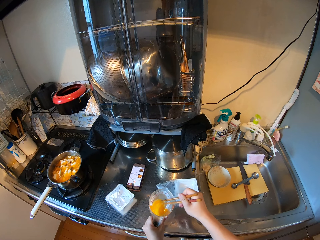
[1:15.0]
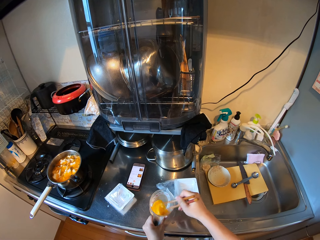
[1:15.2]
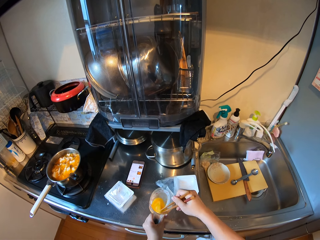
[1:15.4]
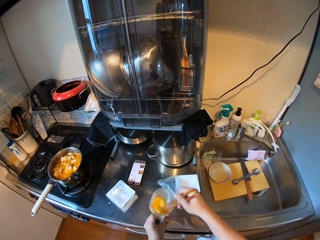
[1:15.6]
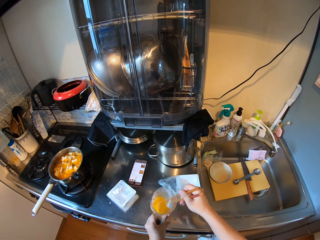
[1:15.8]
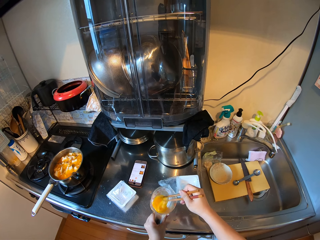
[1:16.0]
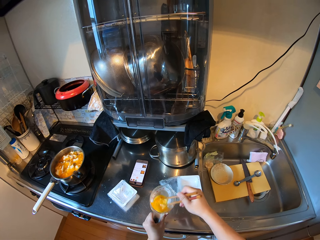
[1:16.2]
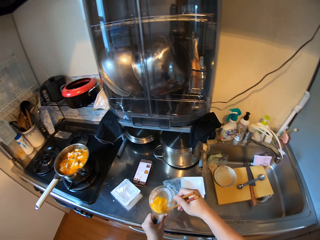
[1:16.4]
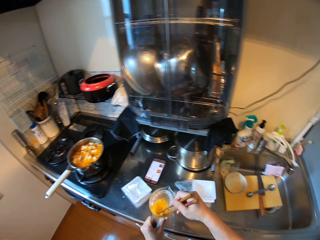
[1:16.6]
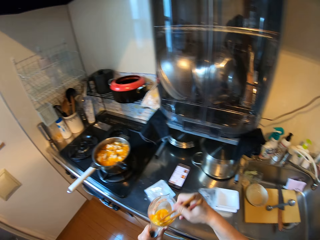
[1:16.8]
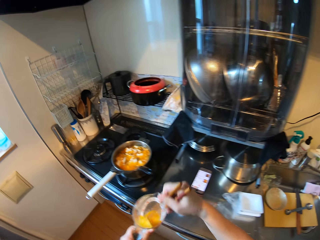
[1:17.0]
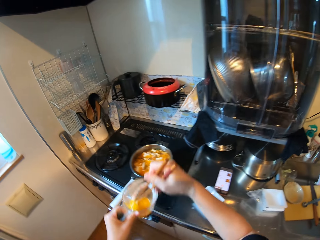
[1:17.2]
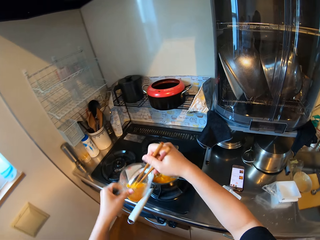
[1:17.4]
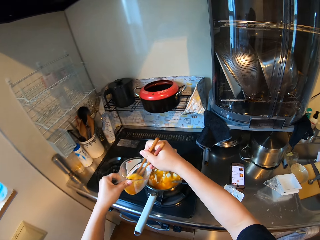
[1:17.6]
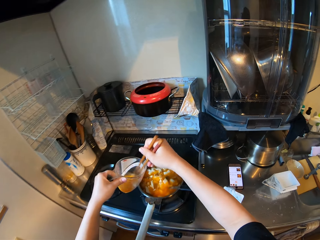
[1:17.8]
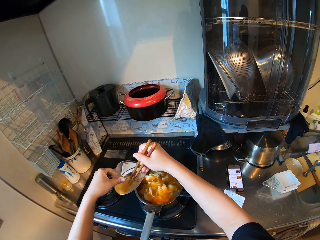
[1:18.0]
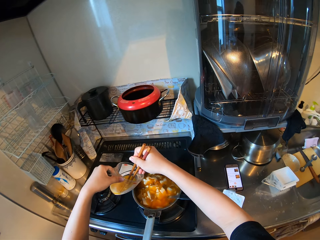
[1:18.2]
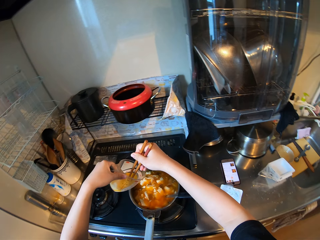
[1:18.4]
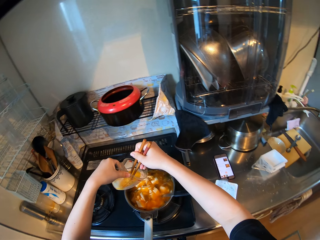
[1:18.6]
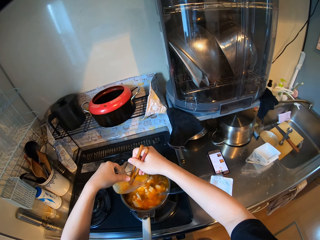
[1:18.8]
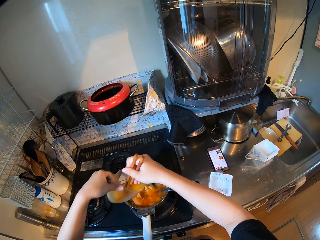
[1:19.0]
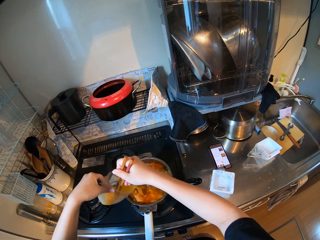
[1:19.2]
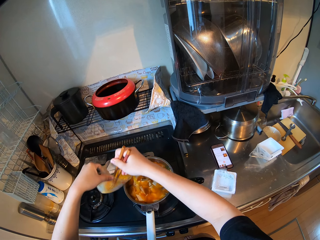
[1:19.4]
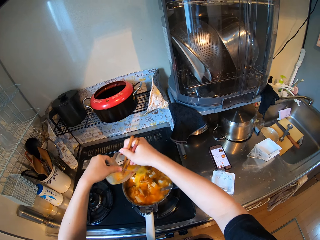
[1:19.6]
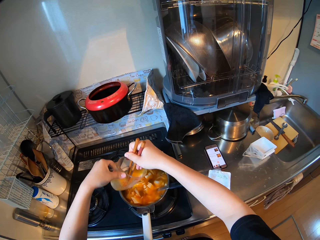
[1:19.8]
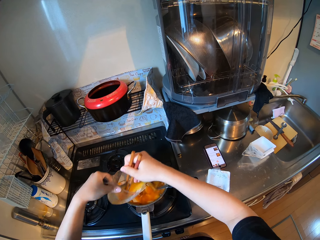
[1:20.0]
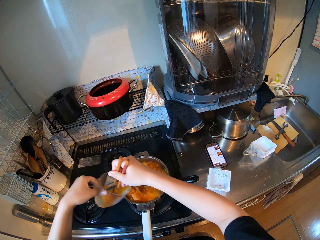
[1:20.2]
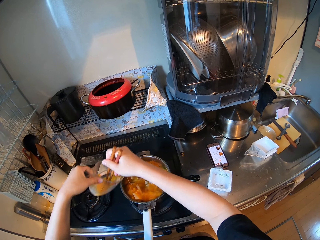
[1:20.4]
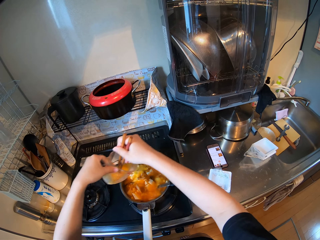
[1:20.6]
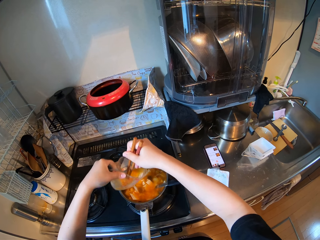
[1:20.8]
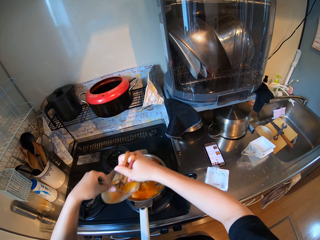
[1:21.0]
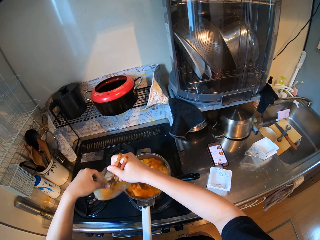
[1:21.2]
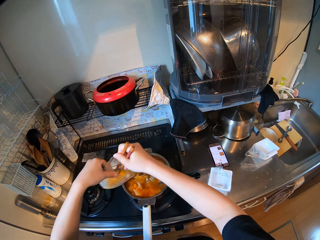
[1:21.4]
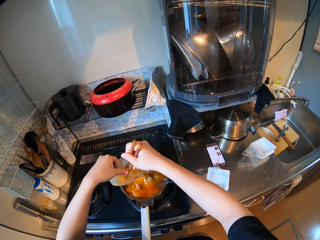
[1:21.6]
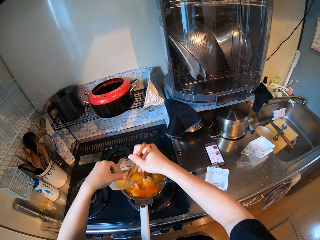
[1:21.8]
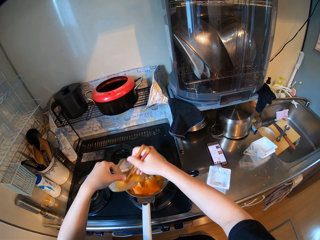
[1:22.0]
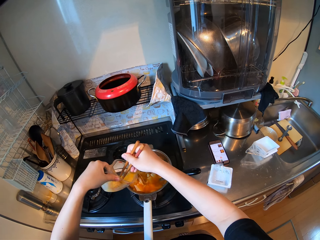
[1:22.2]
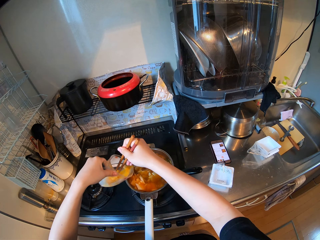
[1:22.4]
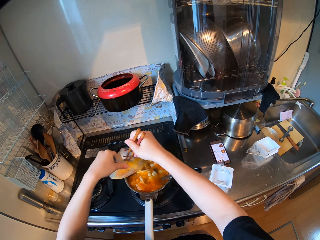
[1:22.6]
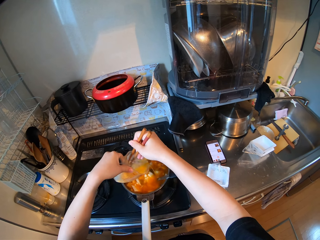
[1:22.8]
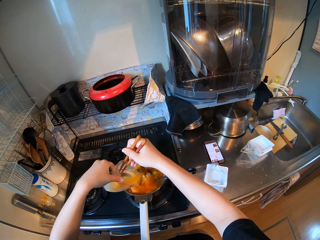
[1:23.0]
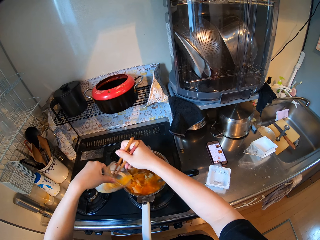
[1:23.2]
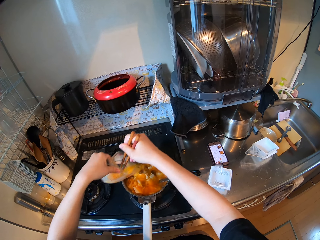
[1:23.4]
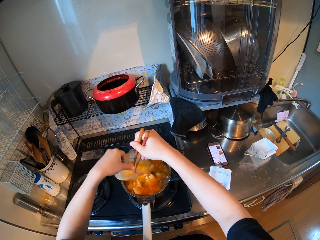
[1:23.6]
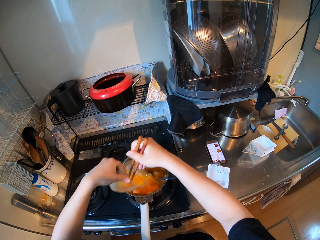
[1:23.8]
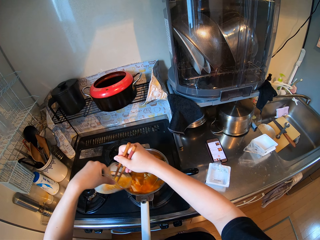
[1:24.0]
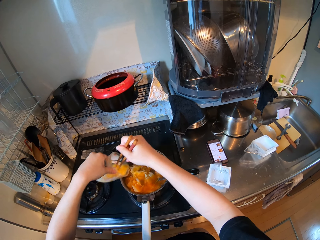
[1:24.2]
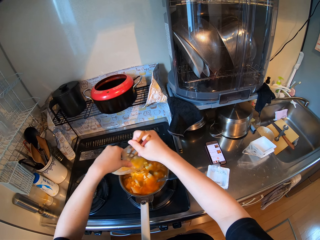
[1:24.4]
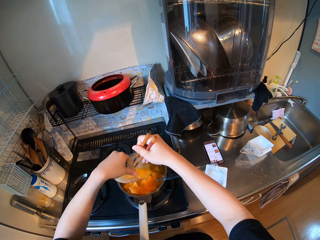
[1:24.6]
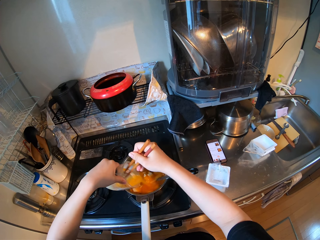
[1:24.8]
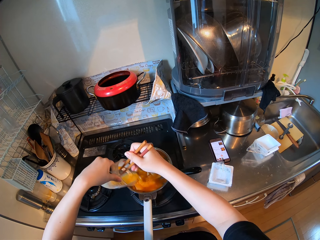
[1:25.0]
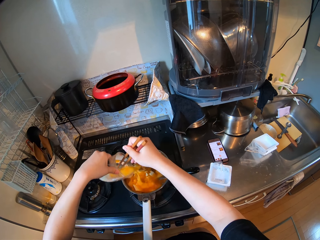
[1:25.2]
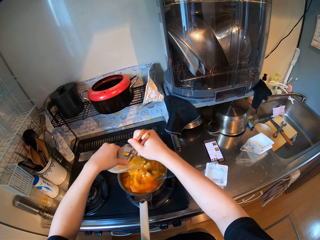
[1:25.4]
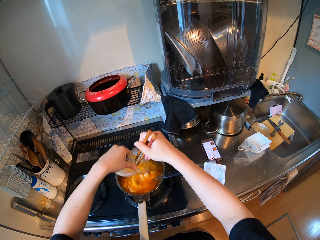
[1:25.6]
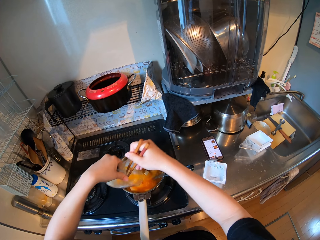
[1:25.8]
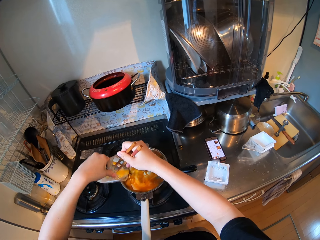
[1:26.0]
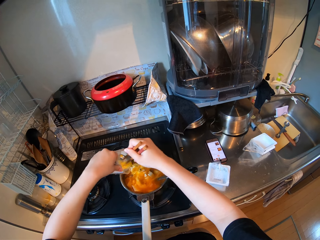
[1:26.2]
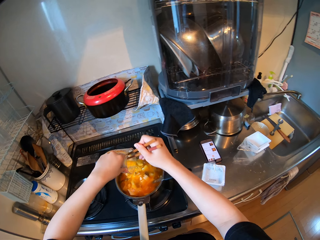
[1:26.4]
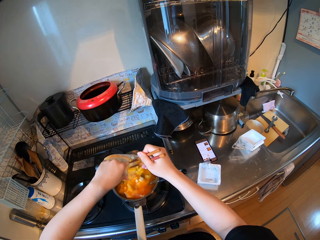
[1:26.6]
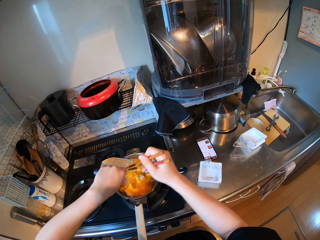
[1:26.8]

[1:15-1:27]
The camera wearer moves in the kitchen. They pour the egg inside the soup or stew. They beat an egg. They pour the egg in the stew.

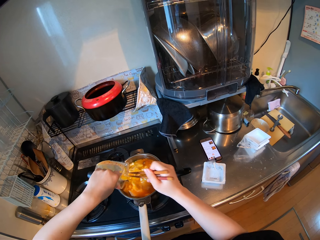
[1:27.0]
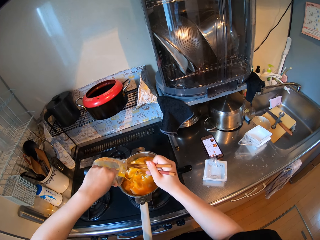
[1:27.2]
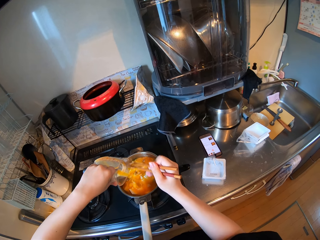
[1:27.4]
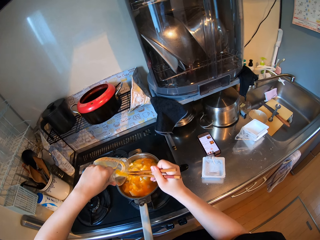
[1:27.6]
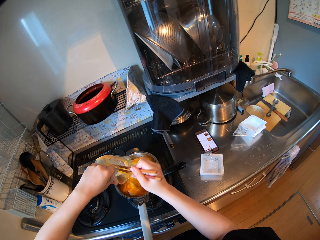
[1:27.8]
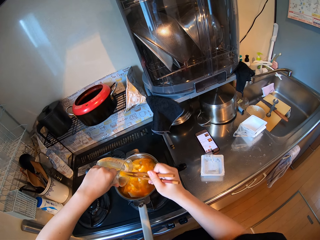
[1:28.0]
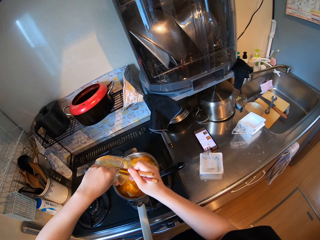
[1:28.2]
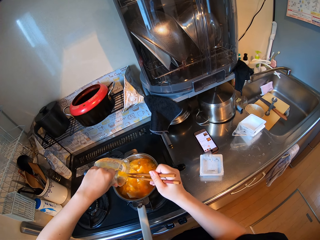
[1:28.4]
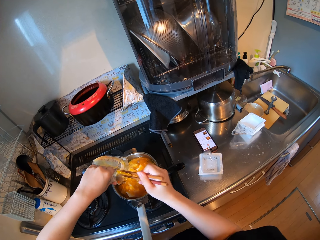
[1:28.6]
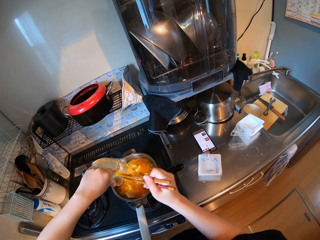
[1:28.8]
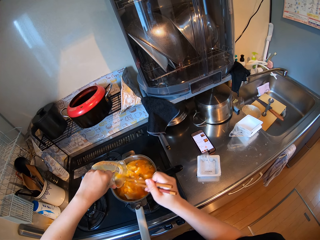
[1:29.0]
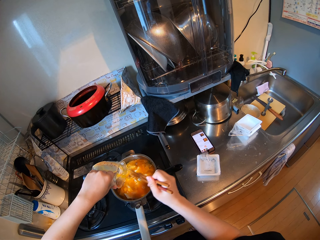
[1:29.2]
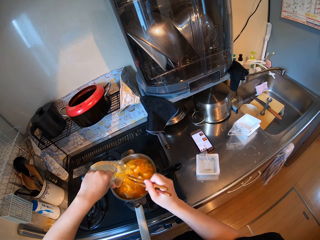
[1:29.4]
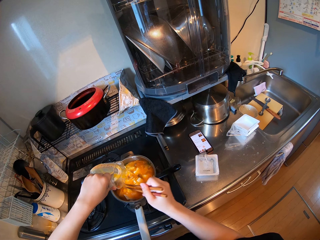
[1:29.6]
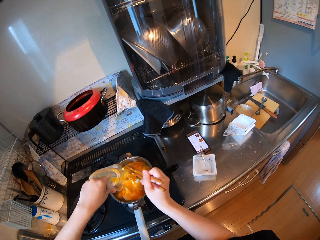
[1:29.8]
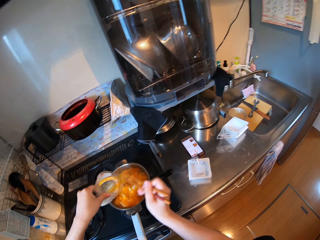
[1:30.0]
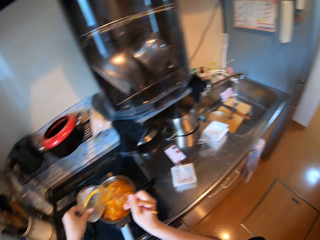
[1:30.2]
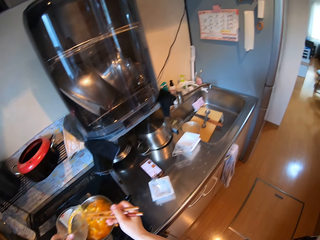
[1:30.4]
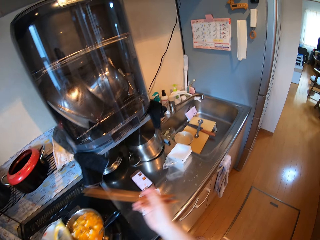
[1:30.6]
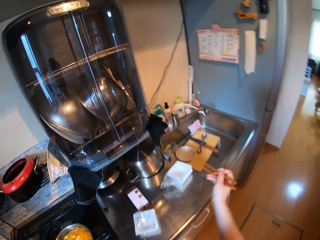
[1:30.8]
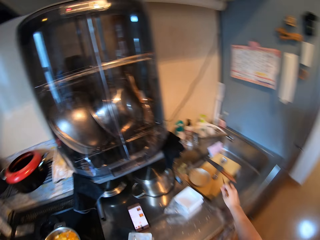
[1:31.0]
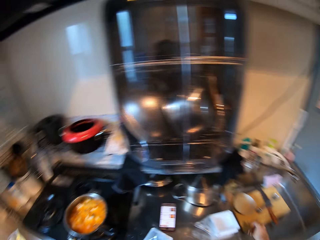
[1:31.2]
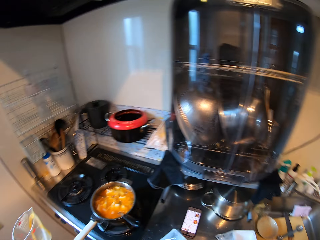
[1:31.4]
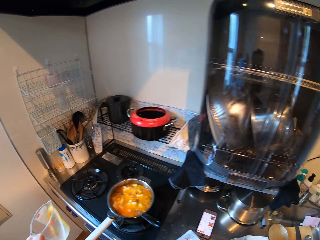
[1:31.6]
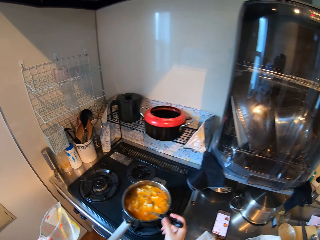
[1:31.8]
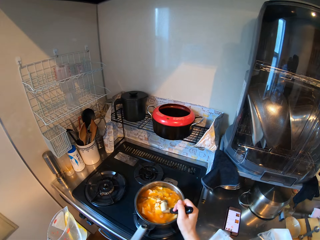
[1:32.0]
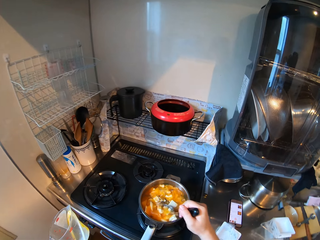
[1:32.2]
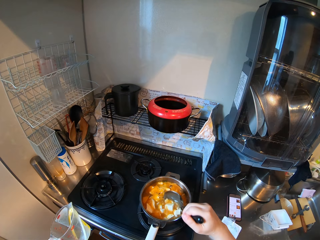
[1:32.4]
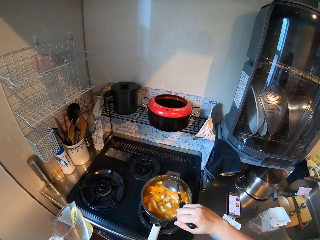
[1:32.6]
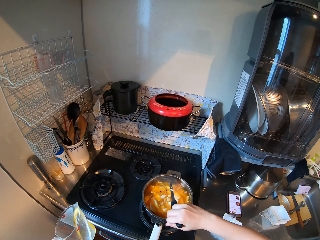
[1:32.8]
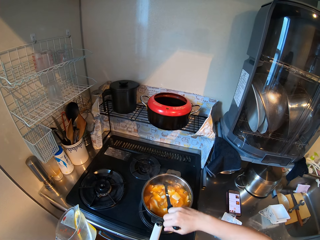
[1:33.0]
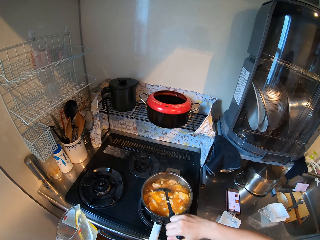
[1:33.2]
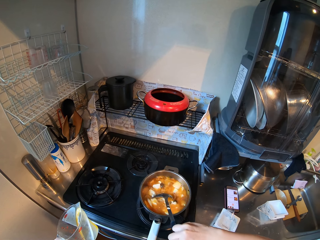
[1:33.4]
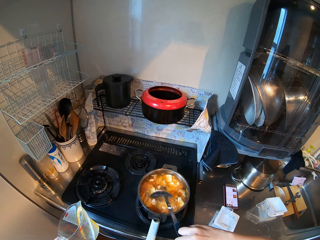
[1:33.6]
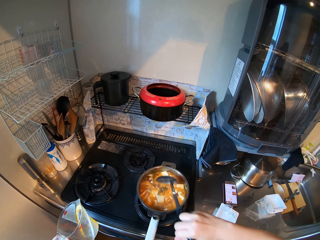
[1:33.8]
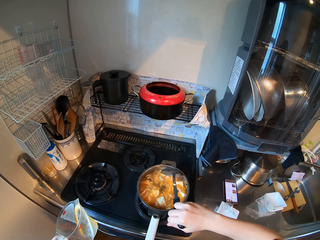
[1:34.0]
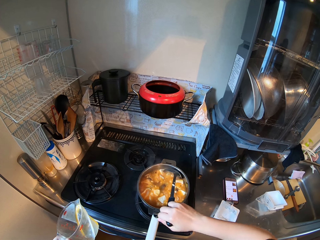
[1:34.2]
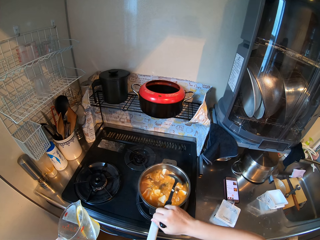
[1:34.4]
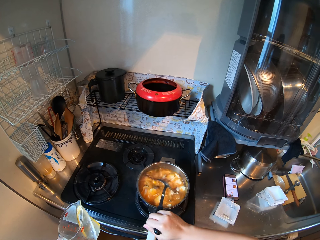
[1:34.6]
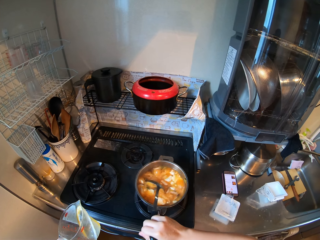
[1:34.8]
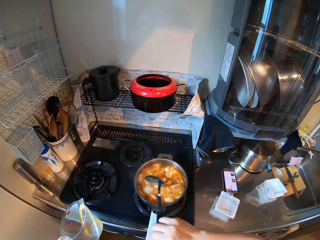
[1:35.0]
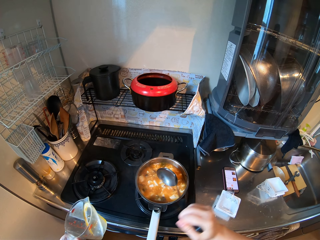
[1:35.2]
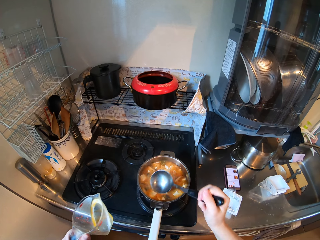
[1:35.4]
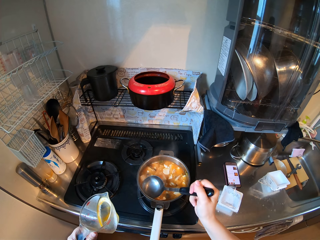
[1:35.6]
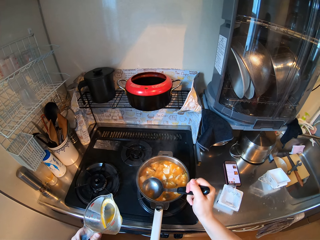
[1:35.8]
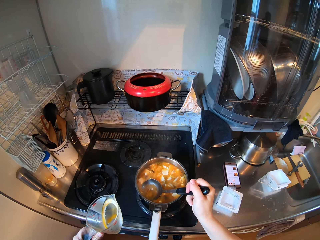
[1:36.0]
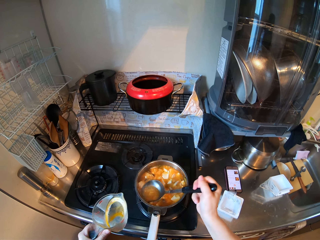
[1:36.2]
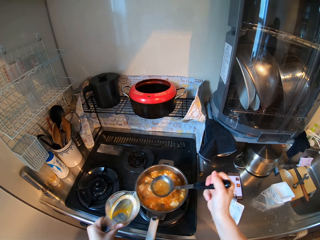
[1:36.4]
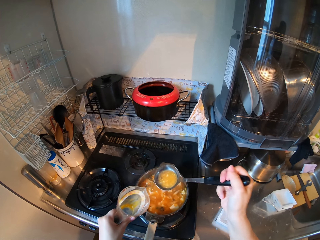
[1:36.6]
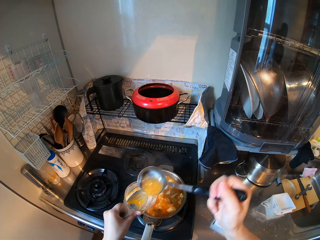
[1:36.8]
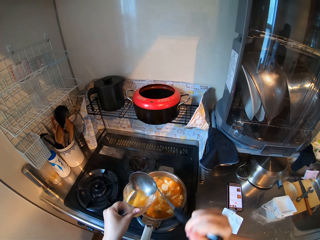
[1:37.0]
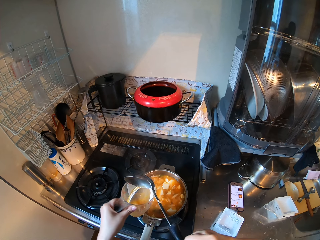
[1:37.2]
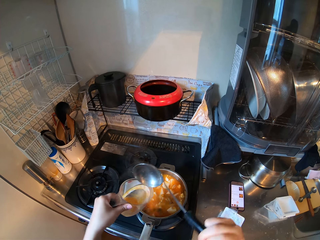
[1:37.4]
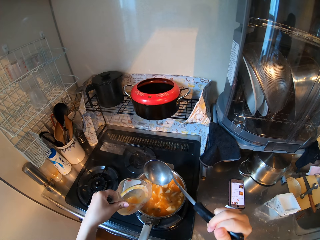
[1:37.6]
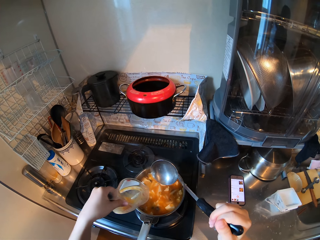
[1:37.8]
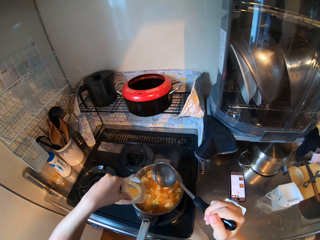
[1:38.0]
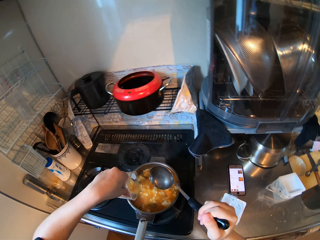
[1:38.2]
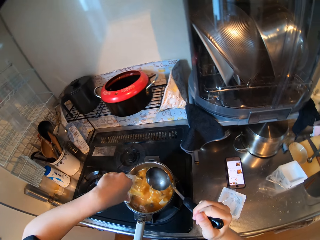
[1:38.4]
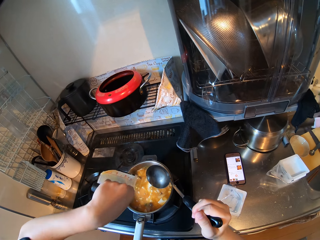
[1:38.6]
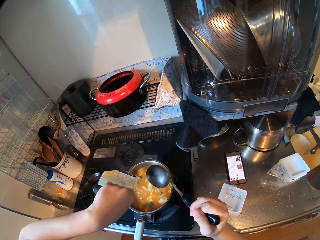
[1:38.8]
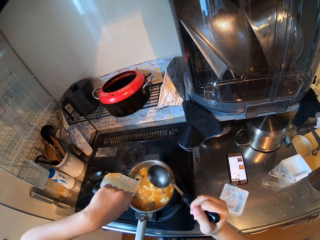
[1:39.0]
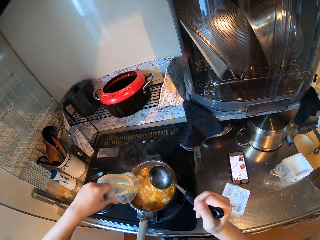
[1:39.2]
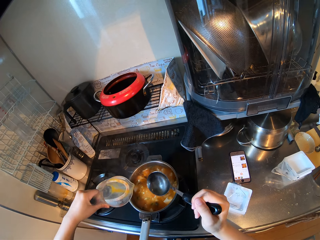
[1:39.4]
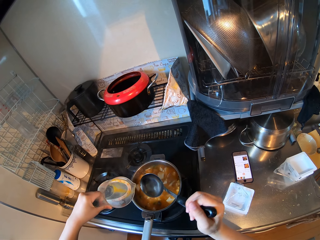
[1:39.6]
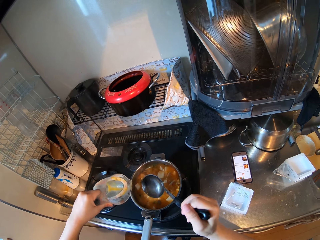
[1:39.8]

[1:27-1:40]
The camera wearer drops the chopsticks inside the kitchen basin sink. She holds a large spoon. She stirs the soup or stew inside the pot with the spoon. She holds the large spoon and stirs the stew. She holds the large spoon. She scoops some soup with the spoon inside the pot. She pours the soup inside the measuring cup in her hand. She shakes the soup inside the cup and pours back the soup inside the pot.
